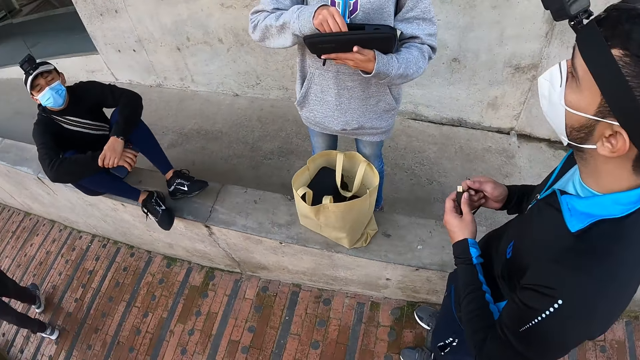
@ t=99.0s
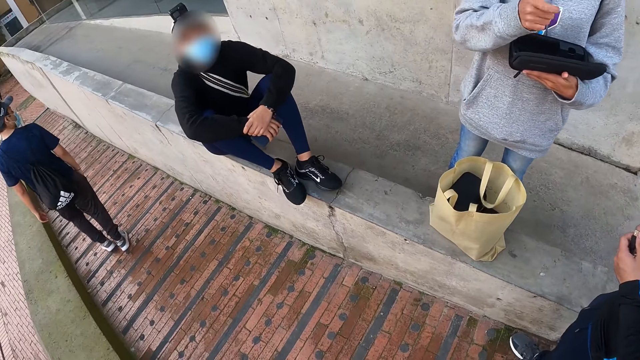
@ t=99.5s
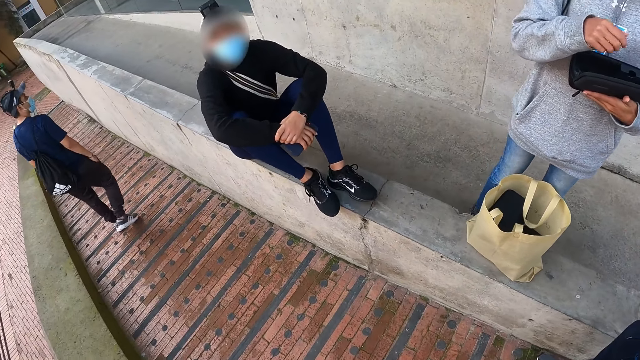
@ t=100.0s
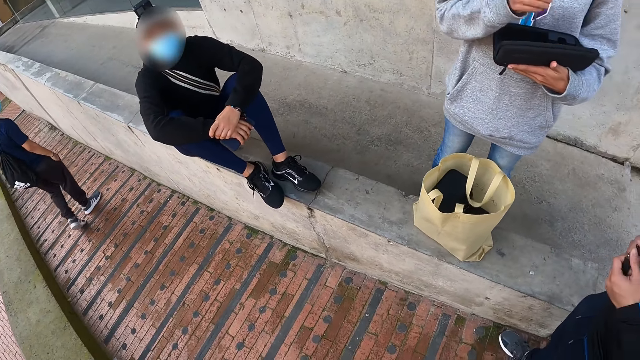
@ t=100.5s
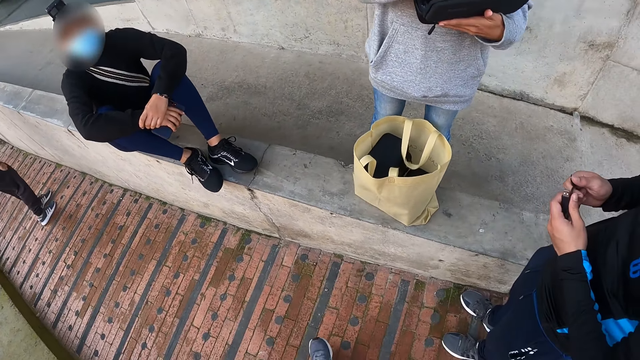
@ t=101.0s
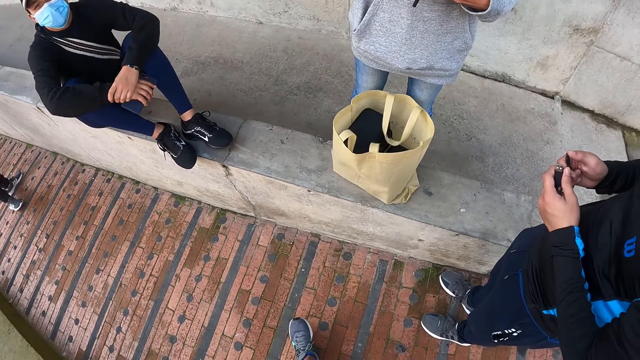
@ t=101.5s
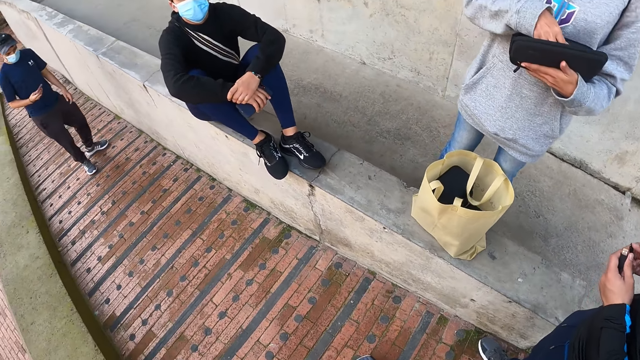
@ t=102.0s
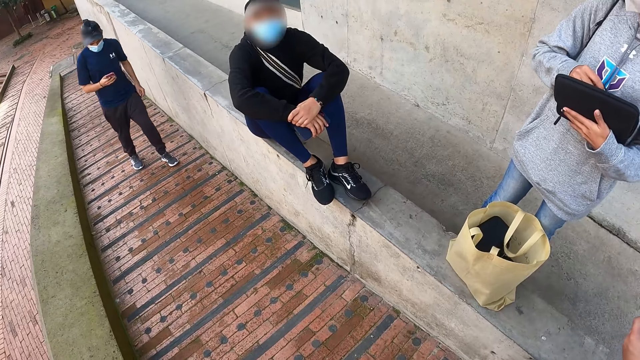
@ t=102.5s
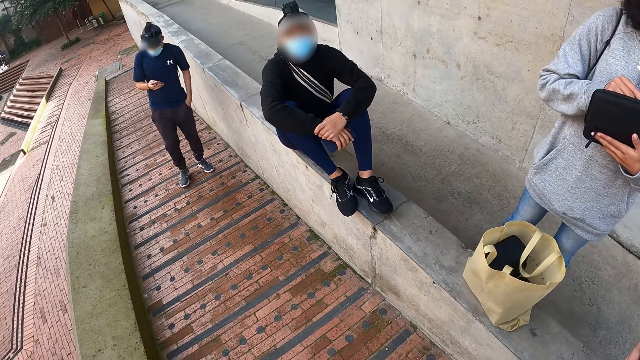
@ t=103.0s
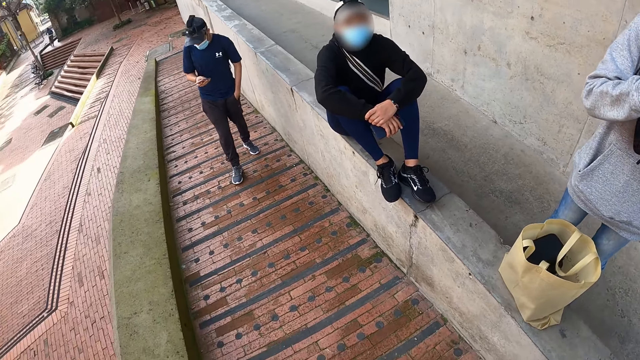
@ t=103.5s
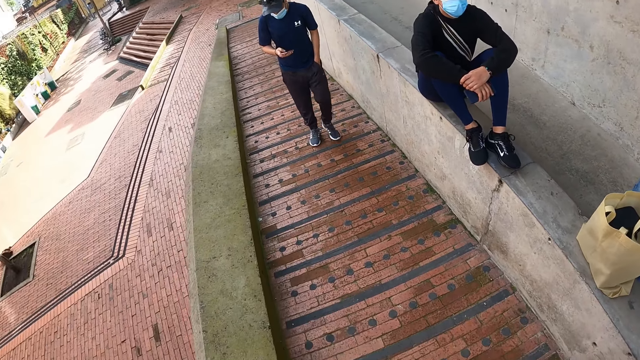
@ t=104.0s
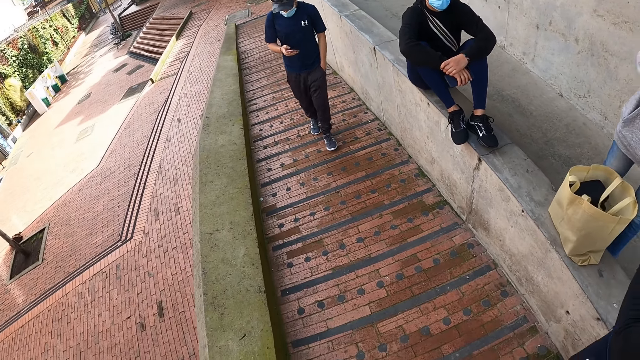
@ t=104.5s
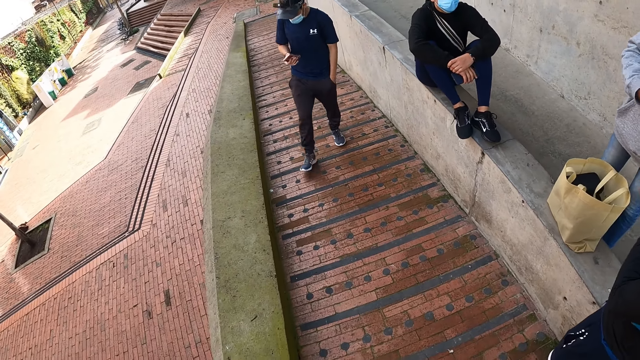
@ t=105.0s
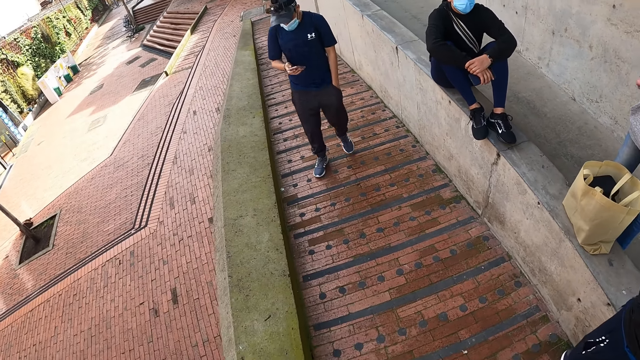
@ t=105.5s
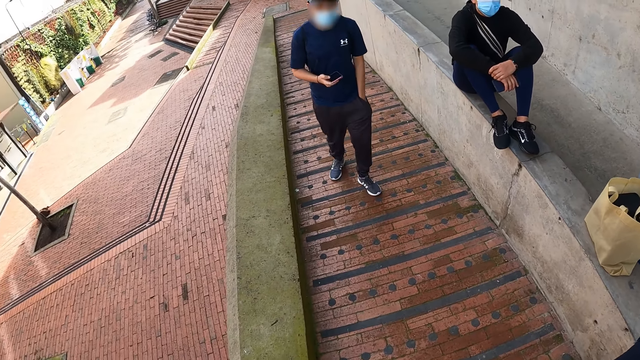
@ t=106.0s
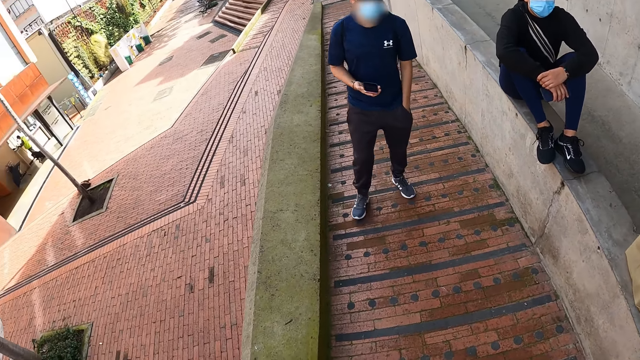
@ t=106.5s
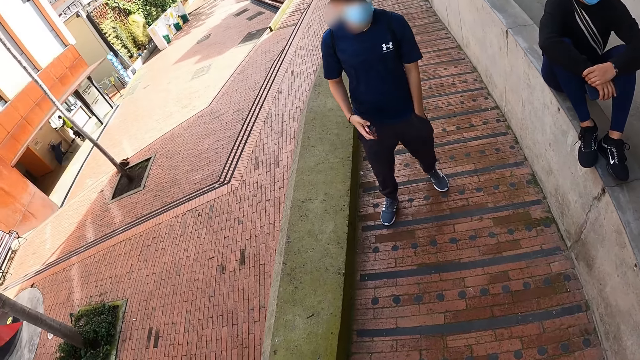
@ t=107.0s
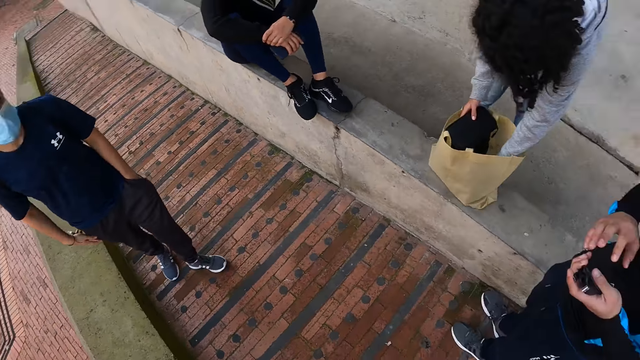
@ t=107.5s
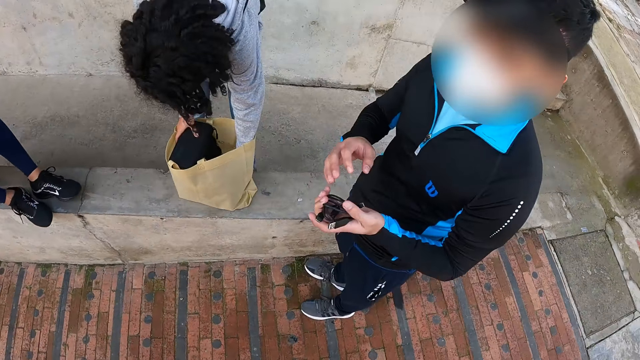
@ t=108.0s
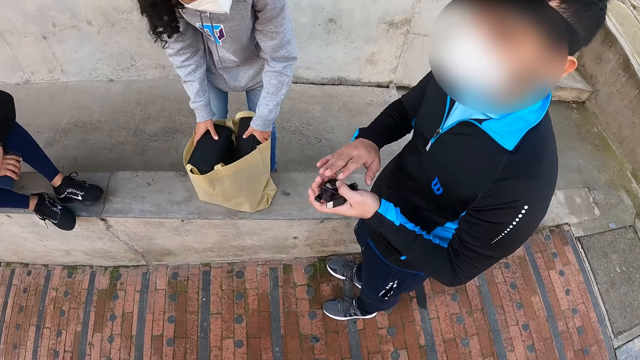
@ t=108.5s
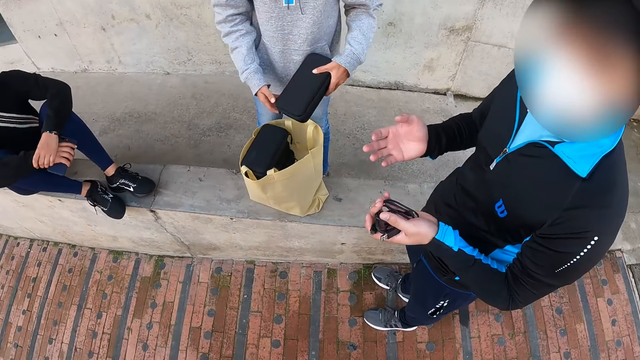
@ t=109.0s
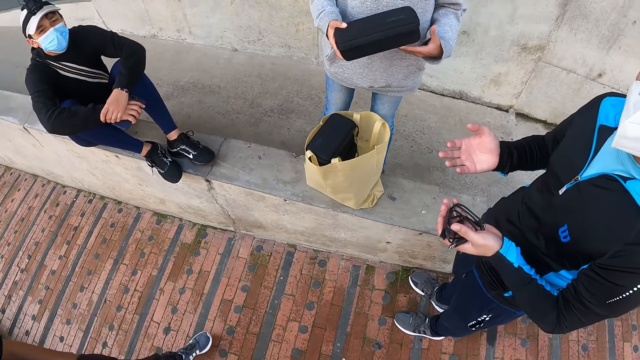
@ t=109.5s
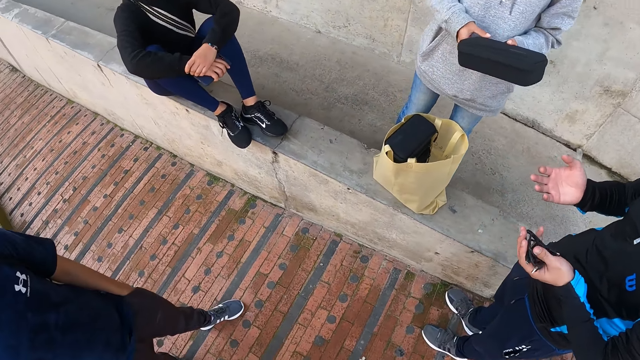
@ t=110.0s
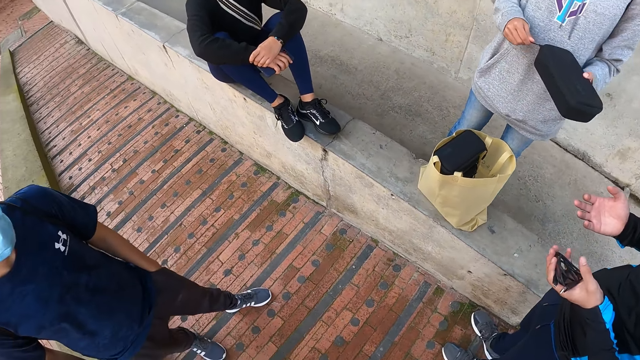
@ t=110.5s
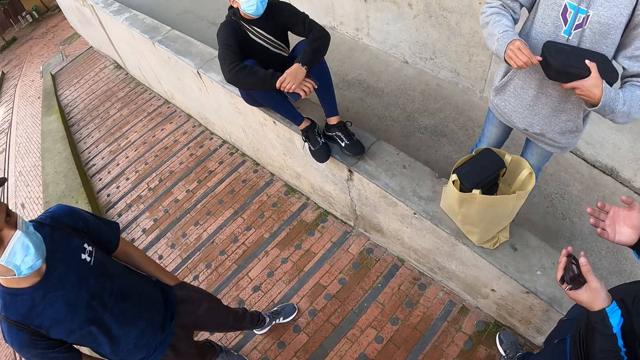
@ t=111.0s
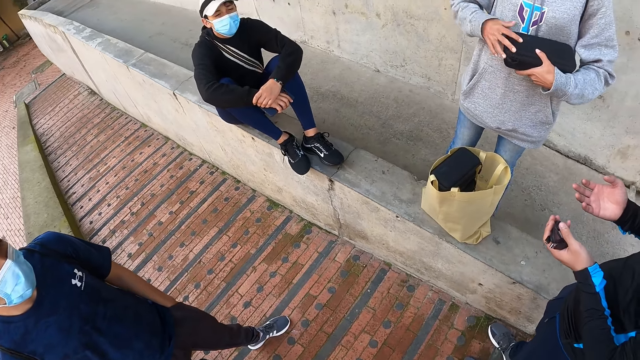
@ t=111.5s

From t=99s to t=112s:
The camera wearer looks around the area. A man operates the phone with his left hand. The woman places the black case in the container bag with her right hand. The woman takes the black case from the container bag with her left hand. The woman holds the black case with both hands. The woman unzips a zipper on the black case with her right hand. The woman opens the black case with her right hand.

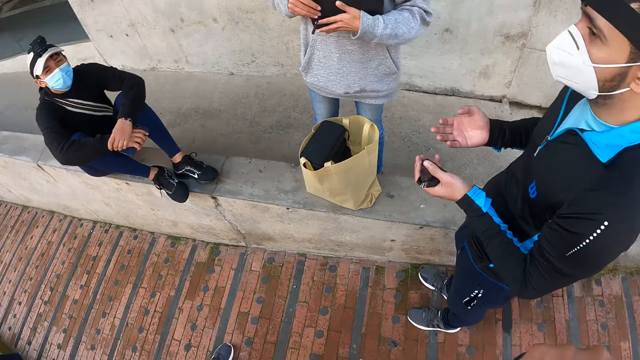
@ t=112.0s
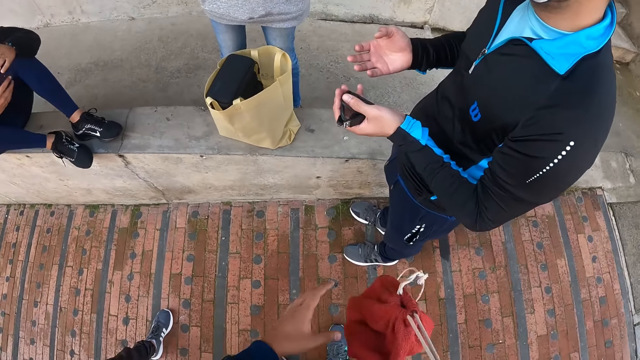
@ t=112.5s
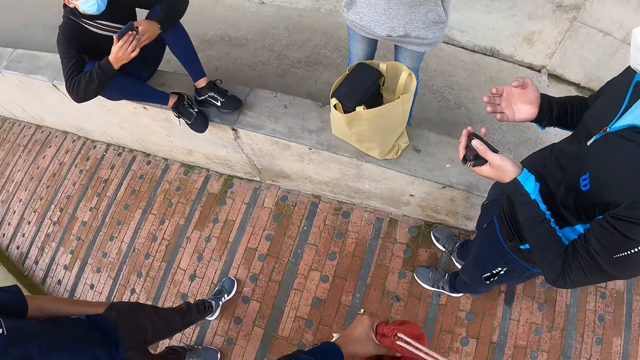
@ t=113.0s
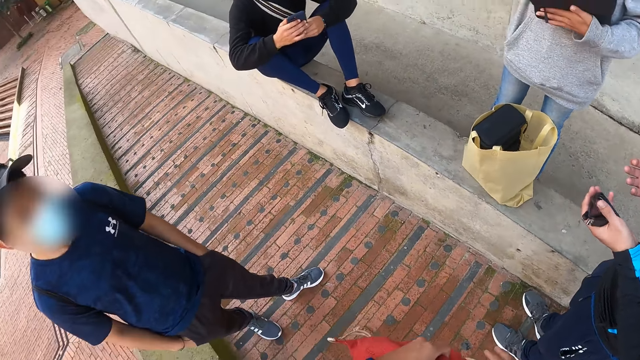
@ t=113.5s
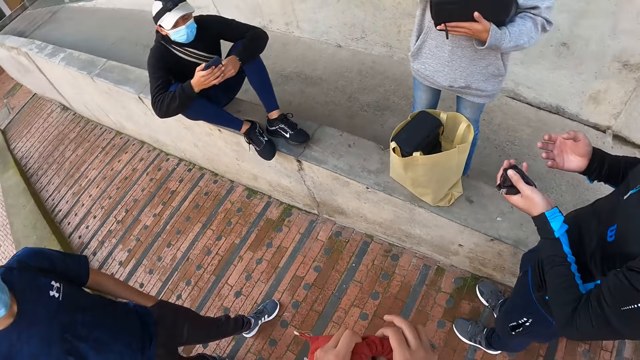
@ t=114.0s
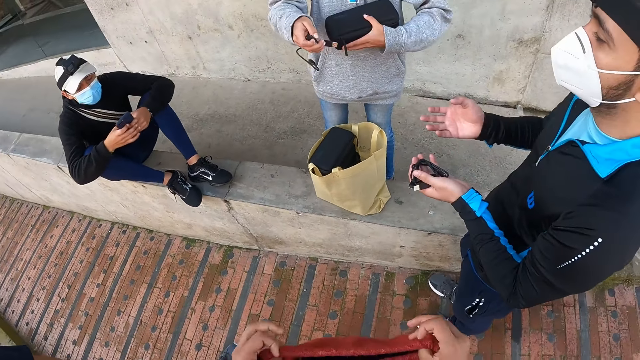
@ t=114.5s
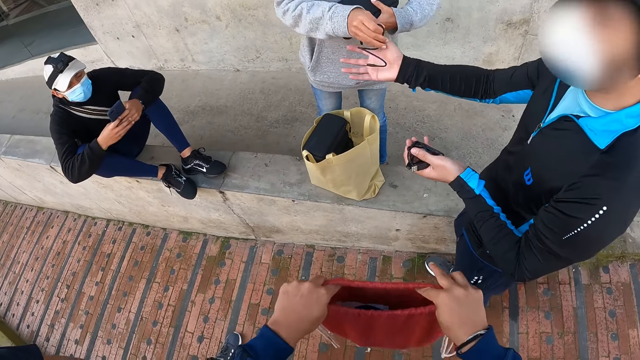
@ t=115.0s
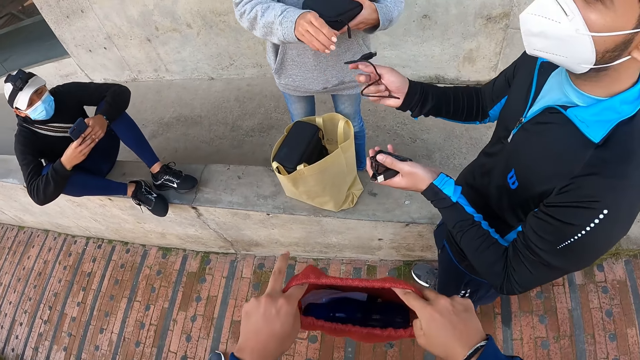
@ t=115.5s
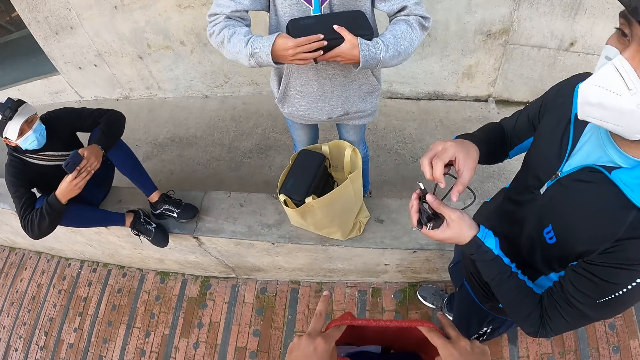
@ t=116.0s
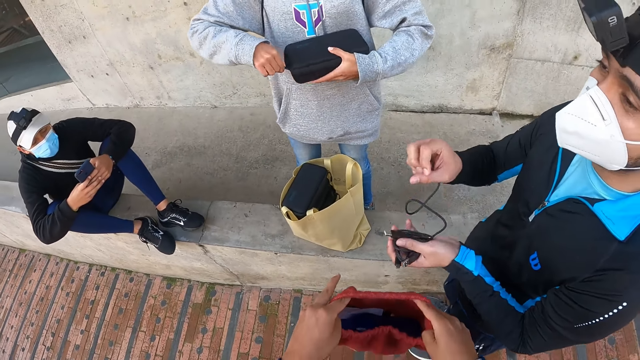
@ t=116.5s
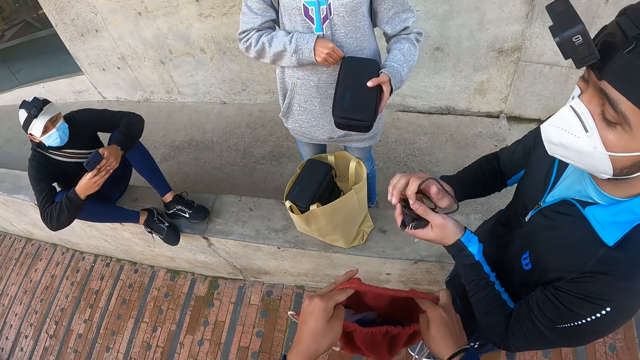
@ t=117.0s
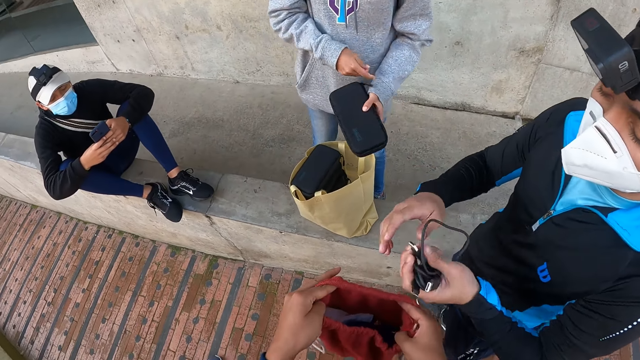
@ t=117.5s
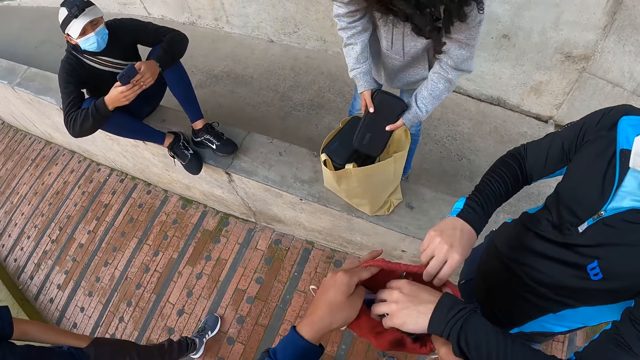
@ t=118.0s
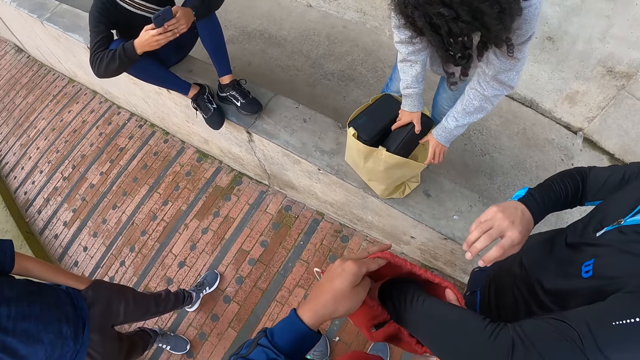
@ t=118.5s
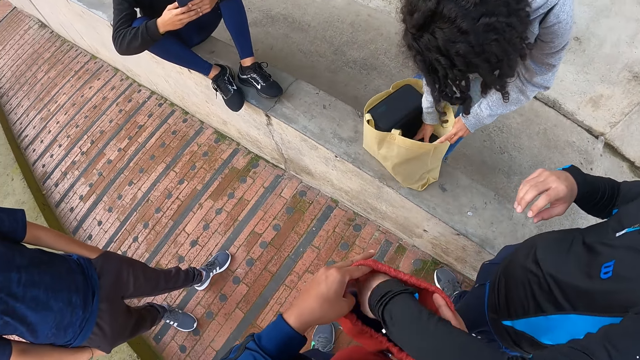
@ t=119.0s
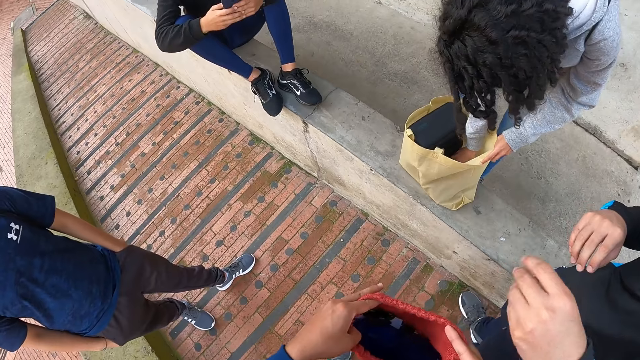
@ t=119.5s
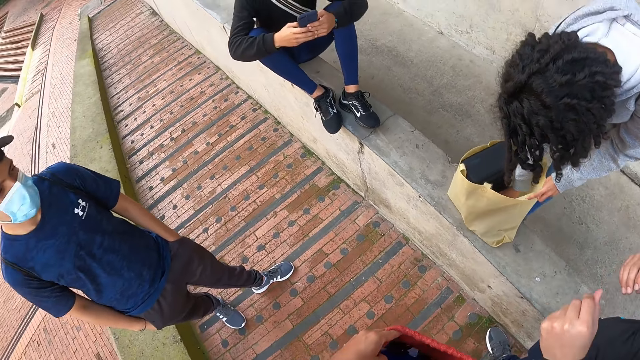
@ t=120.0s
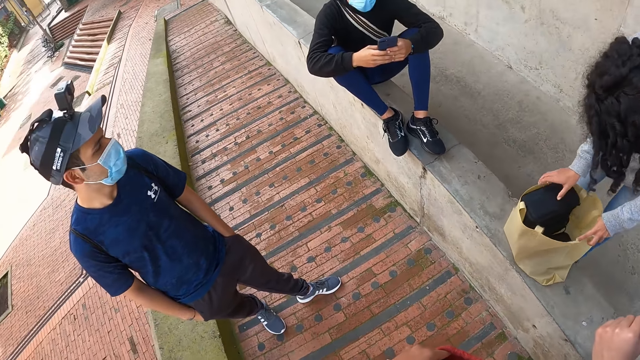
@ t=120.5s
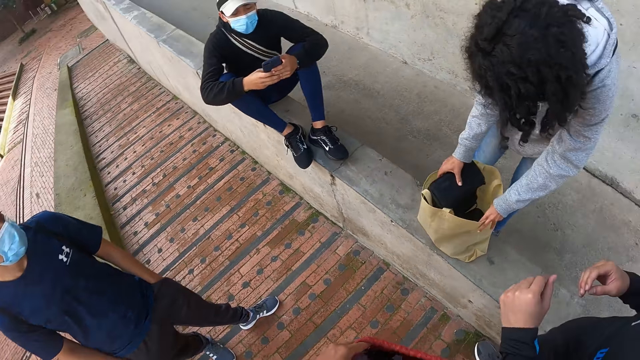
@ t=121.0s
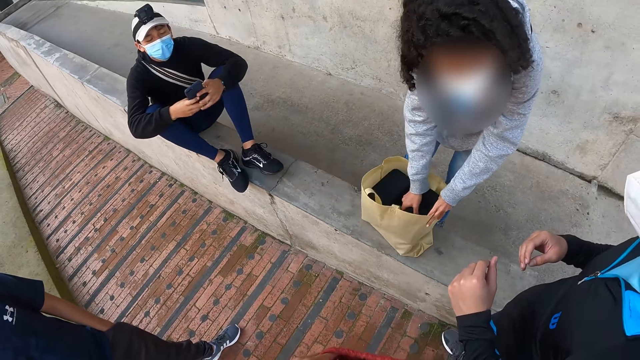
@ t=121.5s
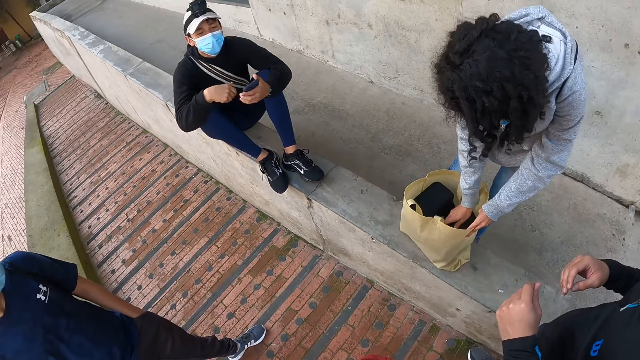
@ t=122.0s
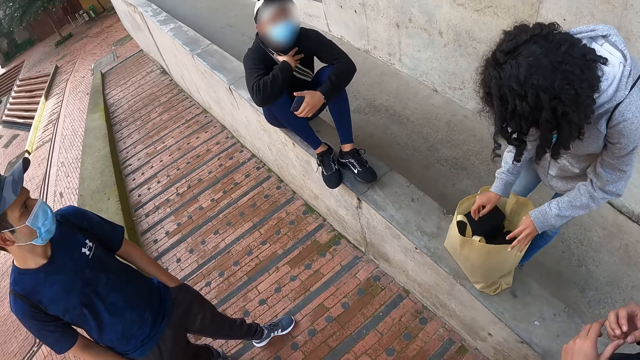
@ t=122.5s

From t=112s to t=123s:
The camera wearer opens a red backpack with his hands. He places the bag on the other hand. The woman passes a black cord from her right hand to the man's right hand. The woman zips the zipper on the black case in her left hand with her right hand. The woman passes the black case from her left hand to her right hand. The man places the cable in the bag. The woman places the black case in her right hand in the container bag. The woman moves the black case in the container bag.
